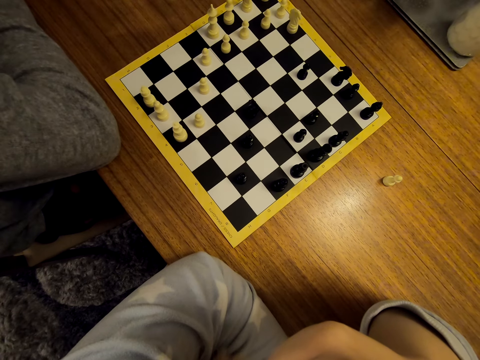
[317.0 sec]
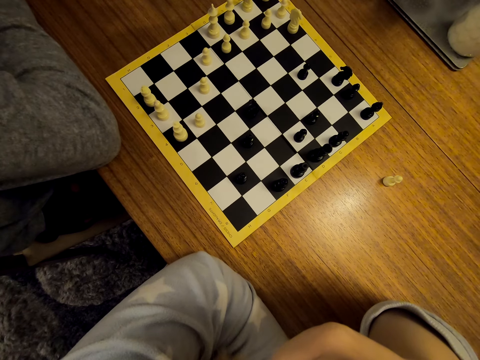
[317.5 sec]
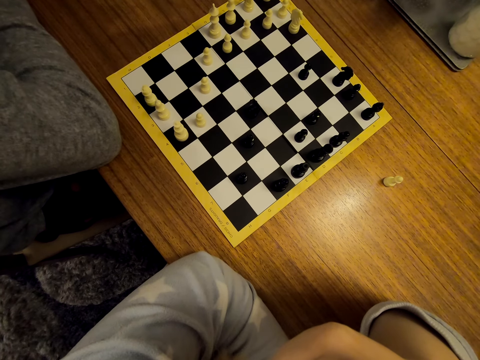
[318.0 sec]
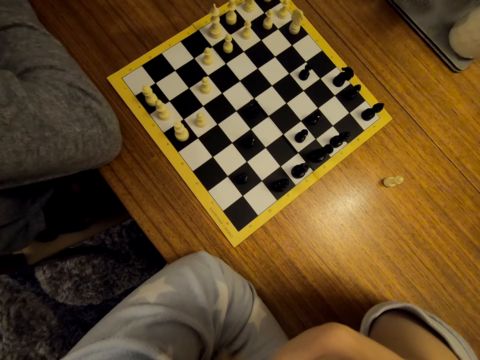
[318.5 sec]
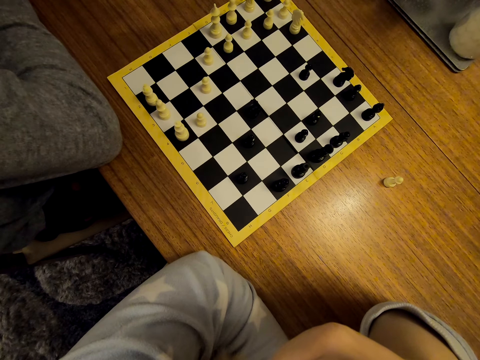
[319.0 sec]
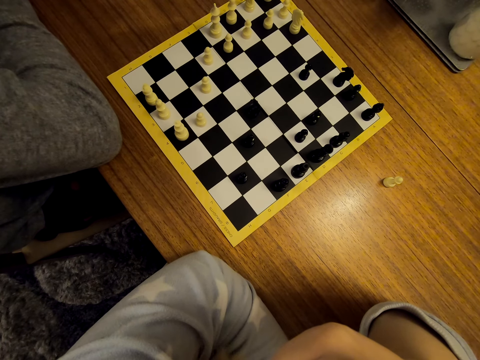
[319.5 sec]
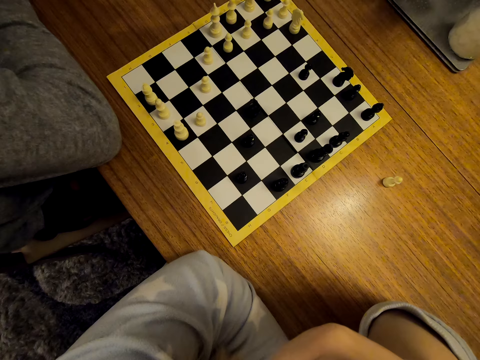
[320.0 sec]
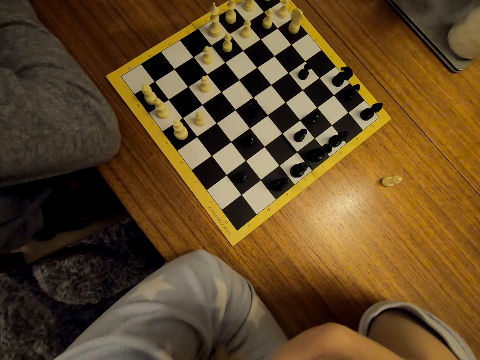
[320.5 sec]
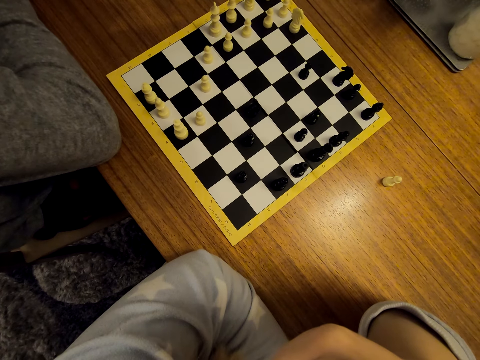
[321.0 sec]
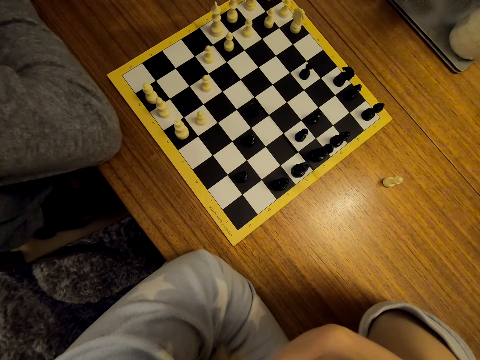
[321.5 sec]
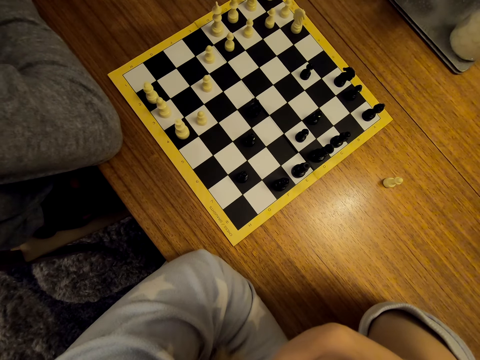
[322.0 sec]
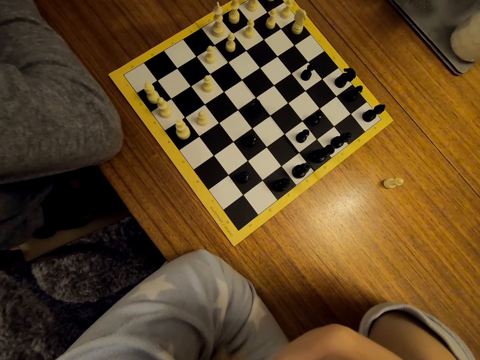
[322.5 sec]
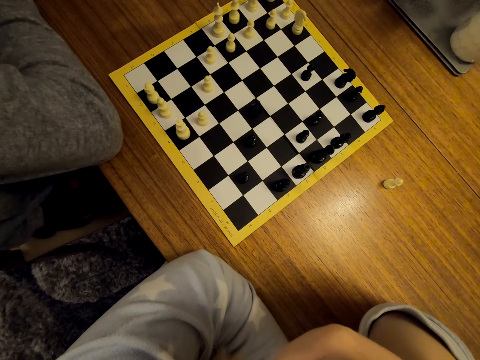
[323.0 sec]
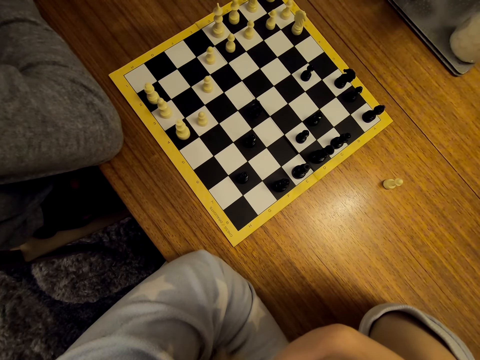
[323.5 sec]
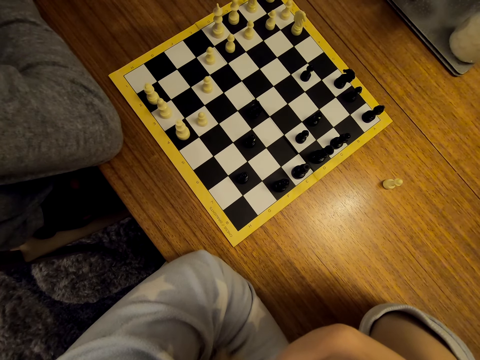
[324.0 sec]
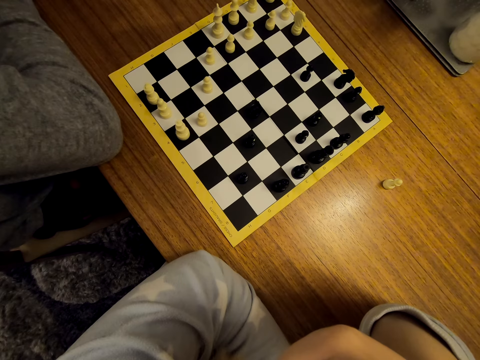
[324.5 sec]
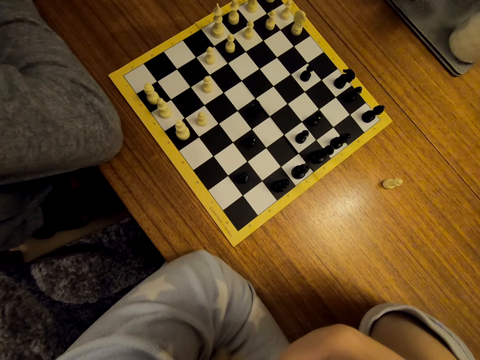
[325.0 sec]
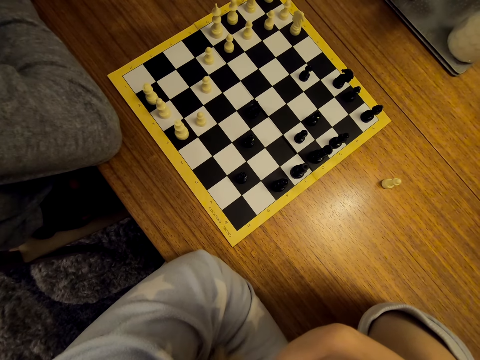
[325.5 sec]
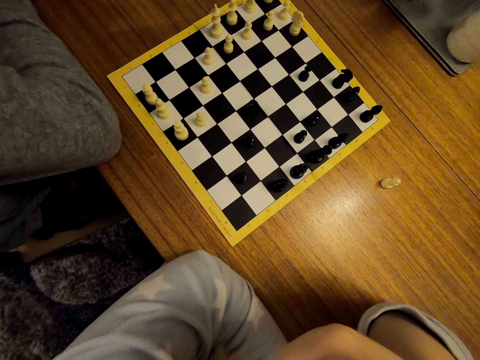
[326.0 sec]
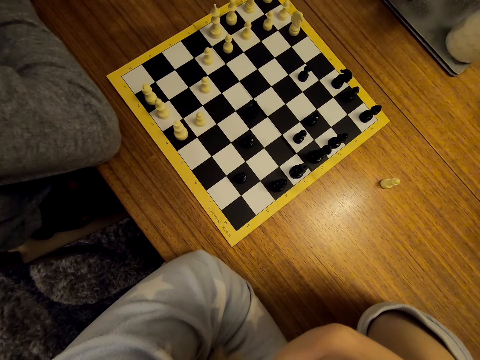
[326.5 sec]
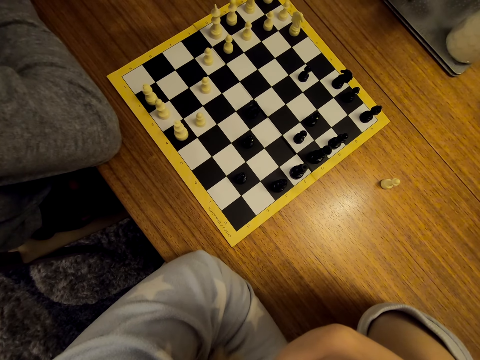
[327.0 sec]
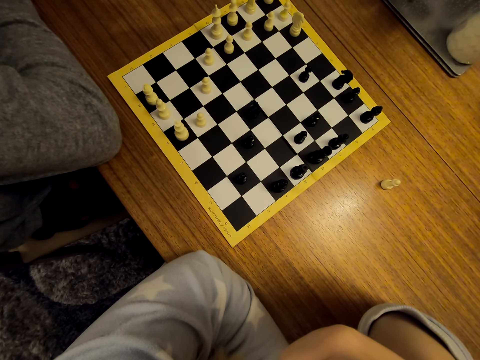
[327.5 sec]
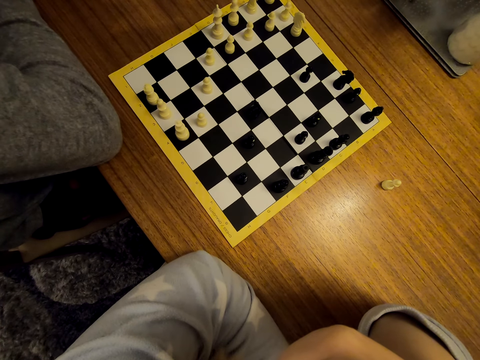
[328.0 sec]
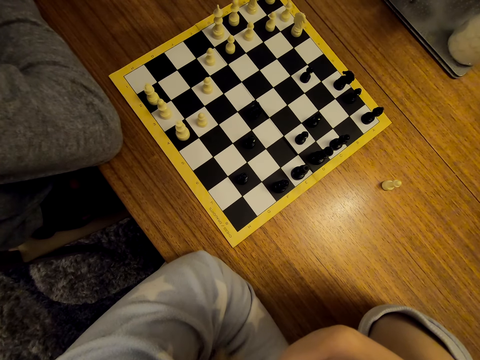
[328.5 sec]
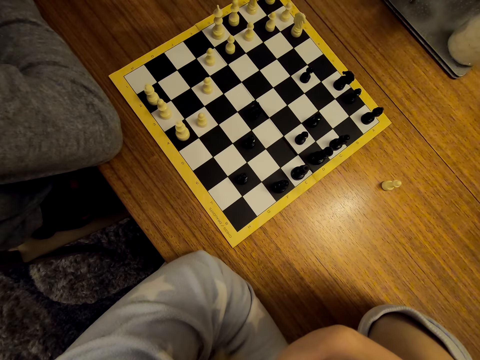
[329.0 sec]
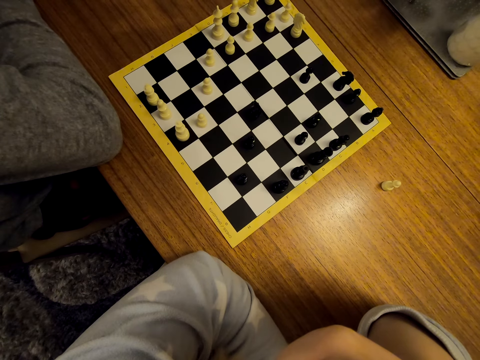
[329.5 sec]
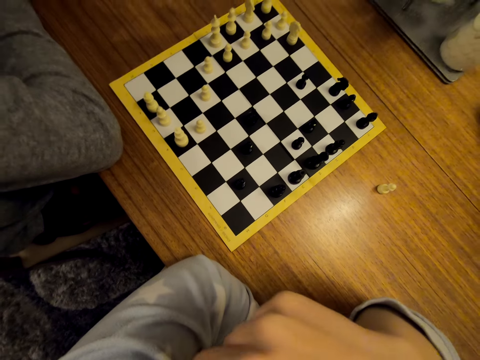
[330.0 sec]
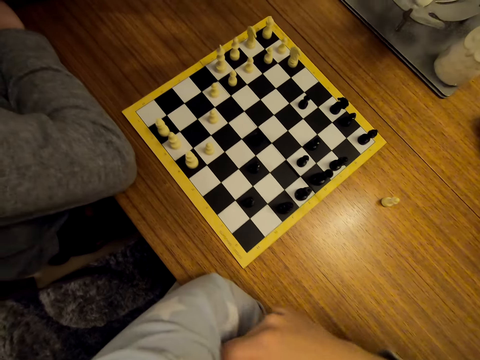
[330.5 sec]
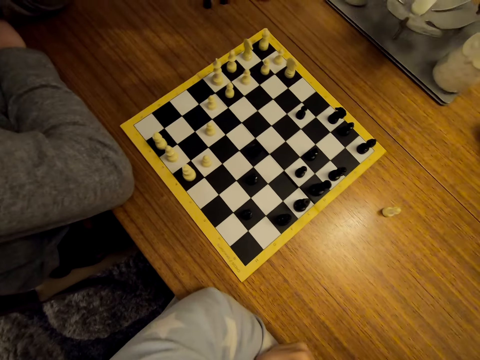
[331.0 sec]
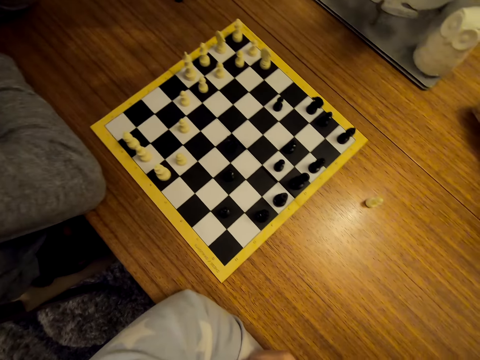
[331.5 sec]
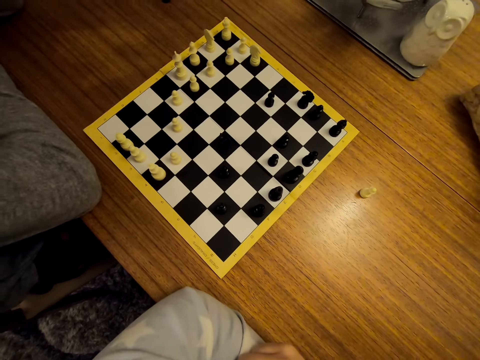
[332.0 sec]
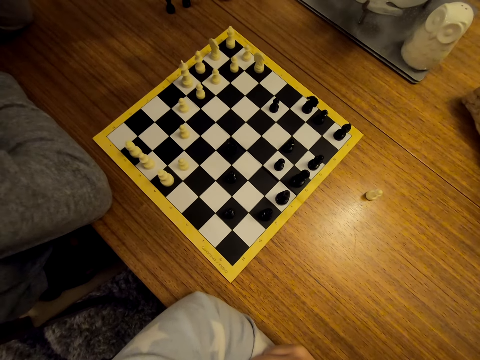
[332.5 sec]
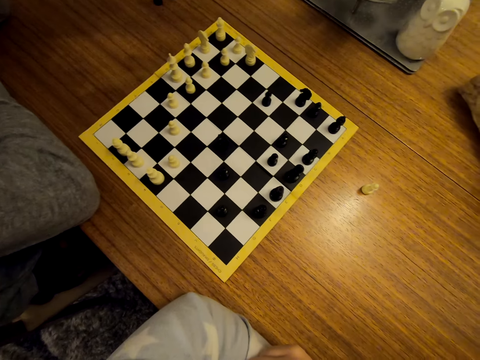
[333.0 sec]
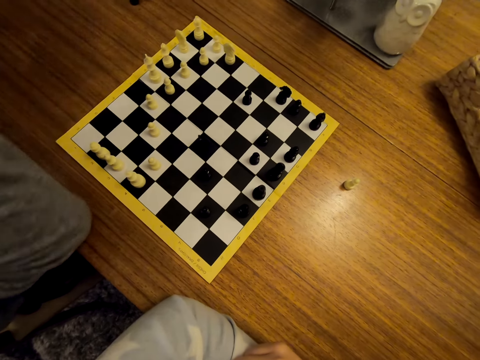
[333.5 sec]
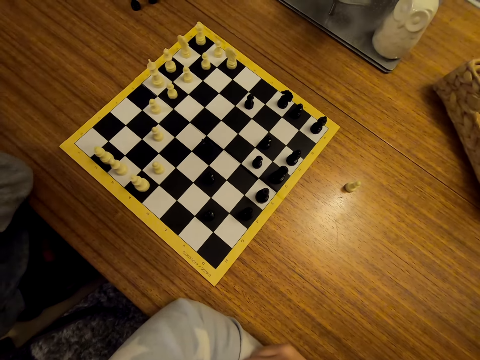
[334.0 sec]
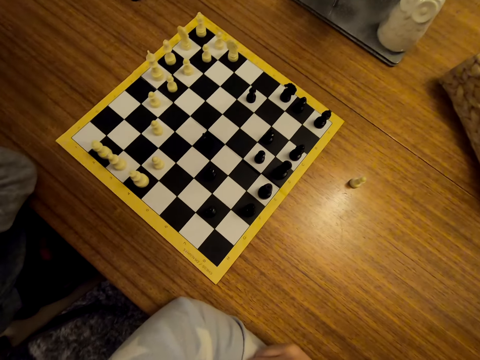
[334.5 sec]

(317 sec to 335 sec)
The camera wearer interacts with a person.

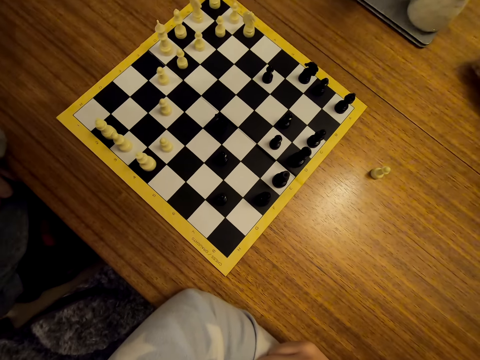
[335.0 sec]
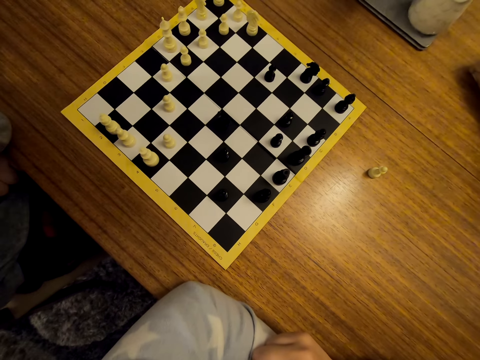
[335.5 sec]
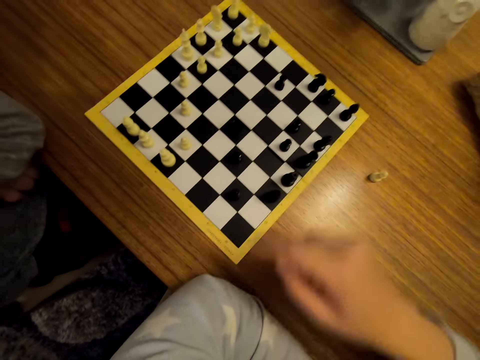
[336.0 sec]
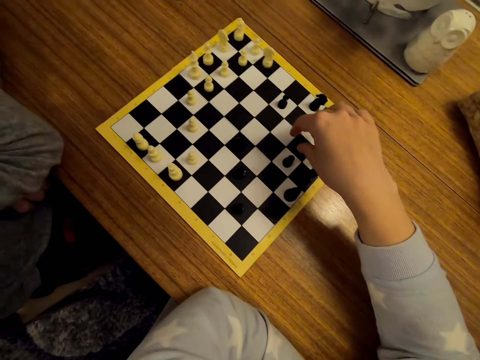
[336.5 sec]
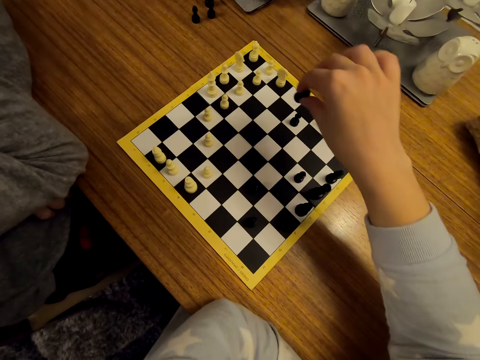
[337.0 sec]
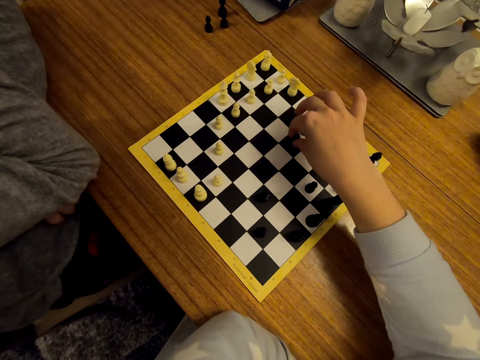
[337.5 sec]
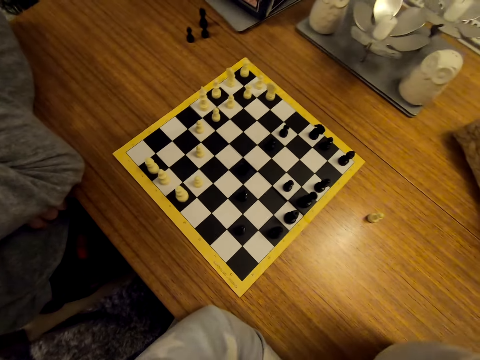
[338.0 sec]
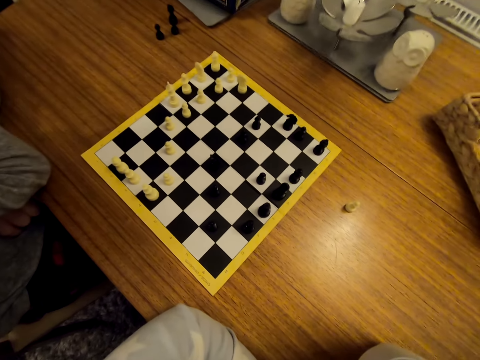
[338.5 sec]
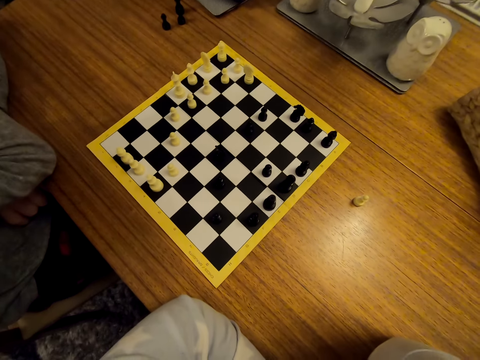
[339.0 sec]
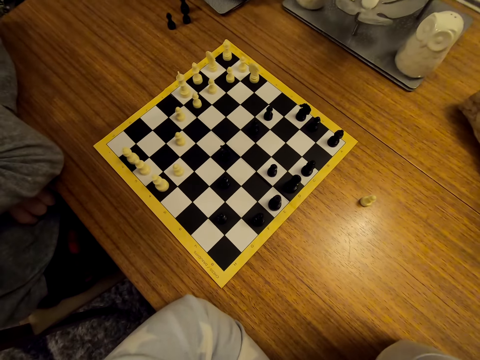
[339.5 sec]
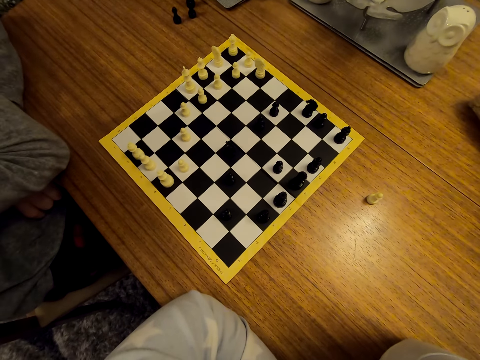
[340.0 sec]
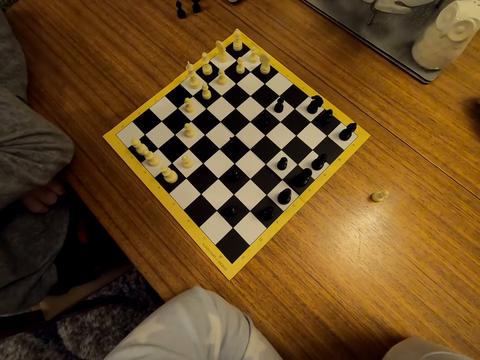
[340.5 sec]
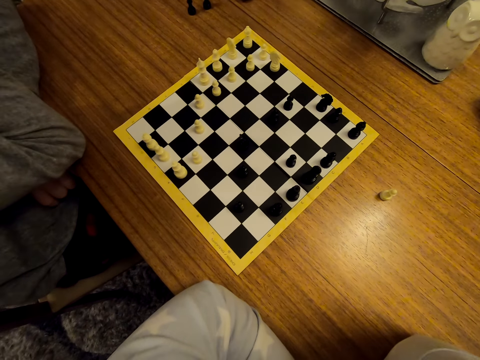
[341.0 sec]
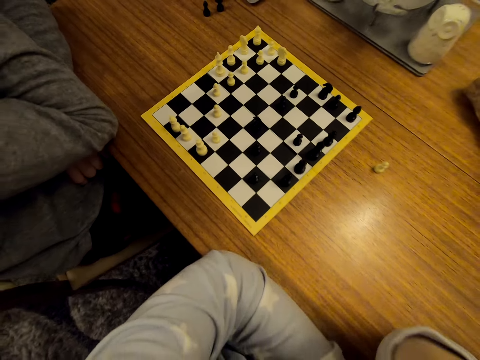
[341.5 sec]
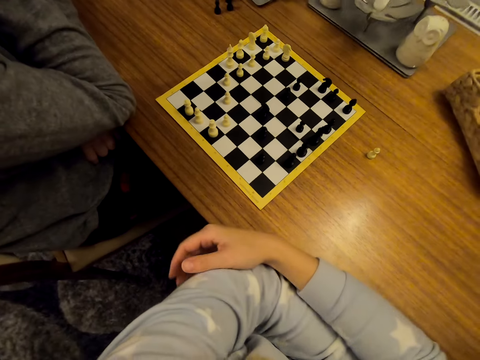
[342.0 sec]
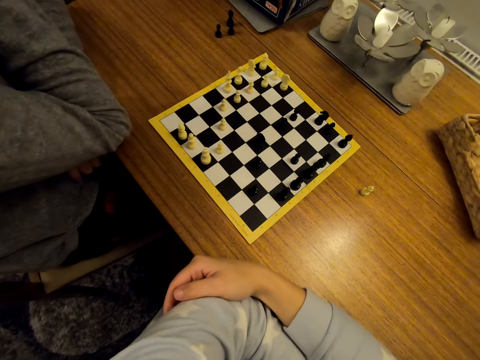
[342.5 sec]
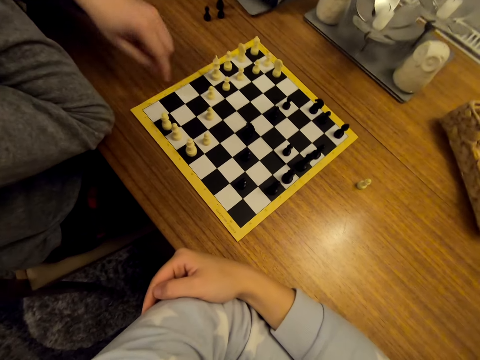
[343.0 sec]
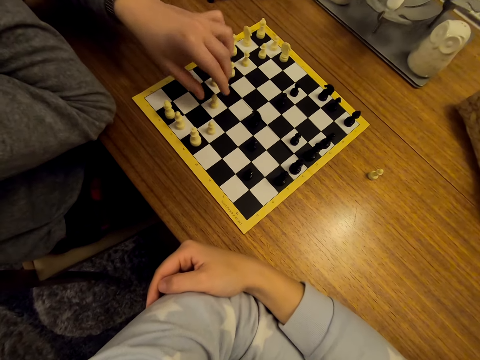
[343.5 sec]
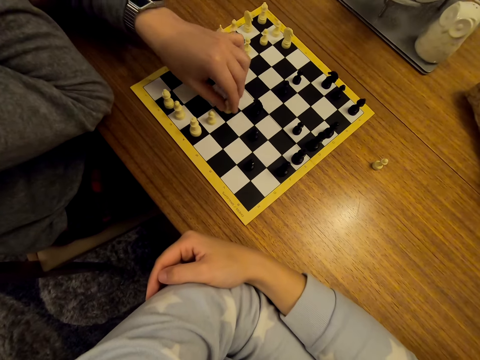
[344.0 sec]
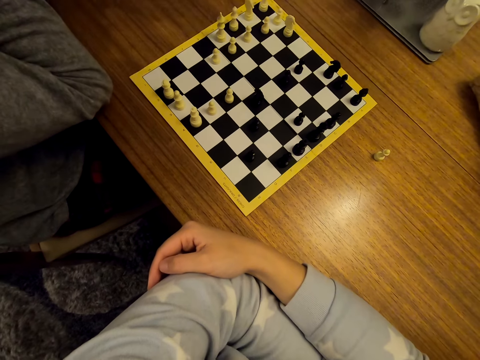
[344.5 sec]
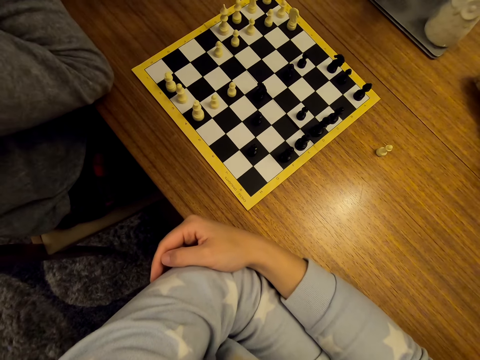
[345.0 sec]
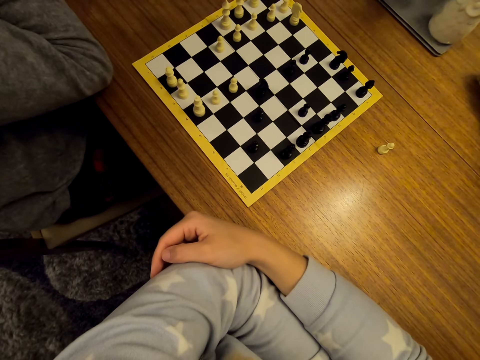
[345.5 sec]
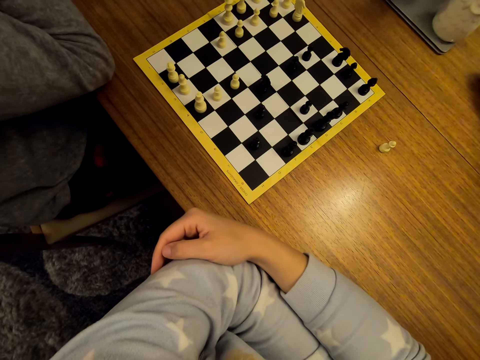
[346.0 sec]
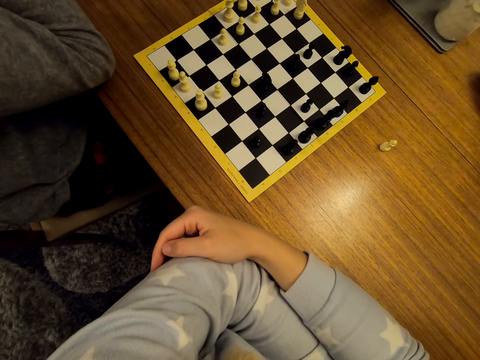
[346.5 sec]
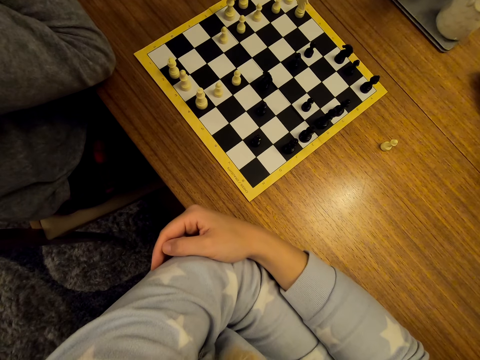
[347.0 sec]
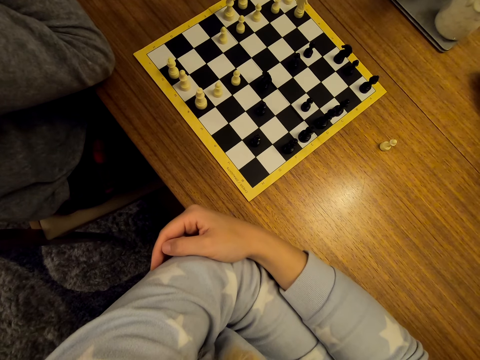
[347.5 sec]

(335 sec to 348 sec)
The camera wearer moves the chess pieces. They hold the pawn and place the pawn on the chess board. A man moves the pawn on the chess board. The man places the pawn on the chess board.
